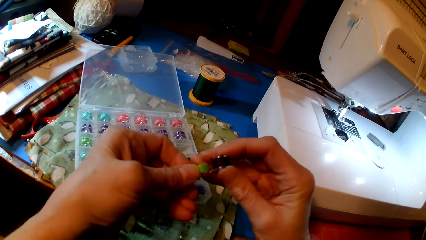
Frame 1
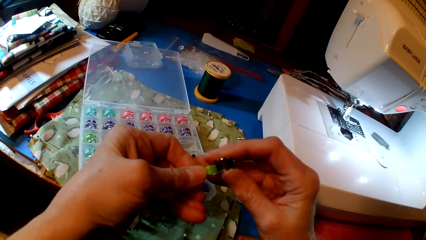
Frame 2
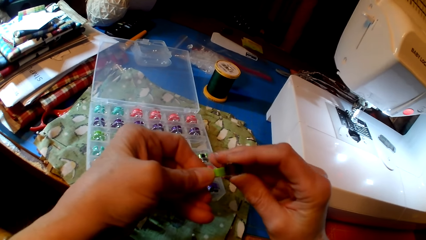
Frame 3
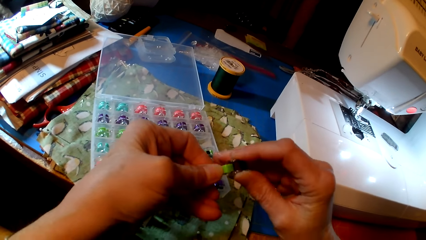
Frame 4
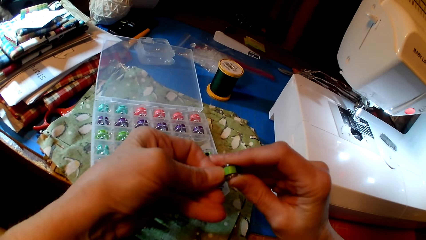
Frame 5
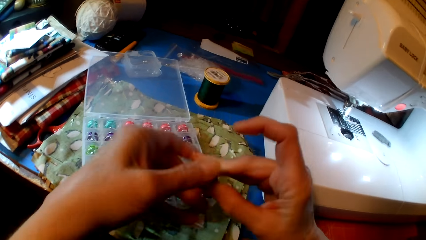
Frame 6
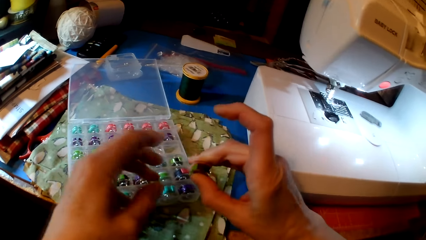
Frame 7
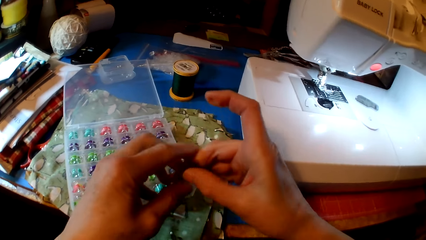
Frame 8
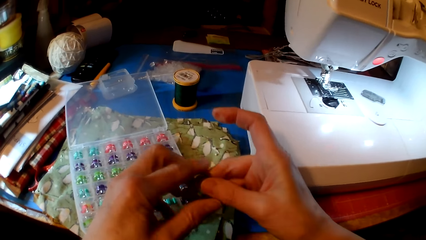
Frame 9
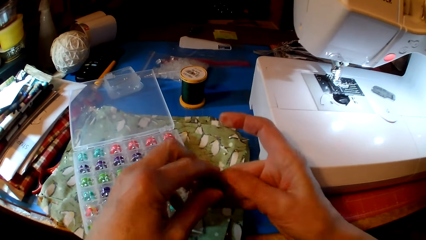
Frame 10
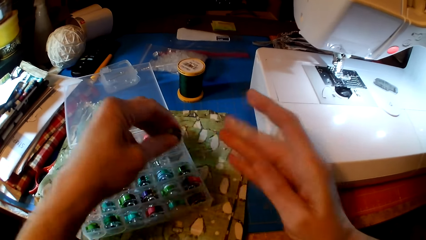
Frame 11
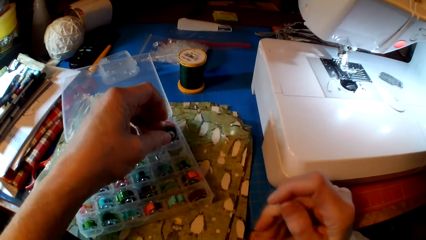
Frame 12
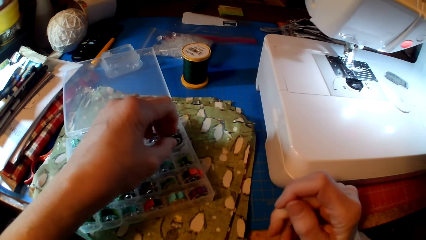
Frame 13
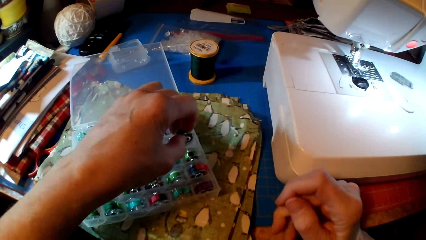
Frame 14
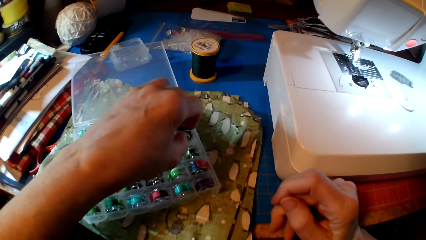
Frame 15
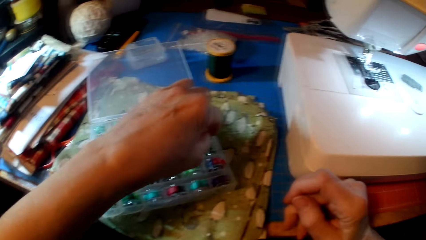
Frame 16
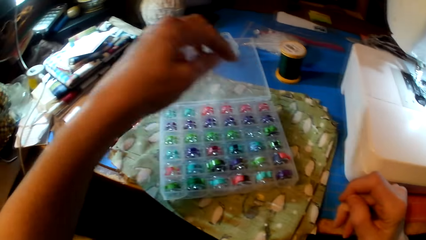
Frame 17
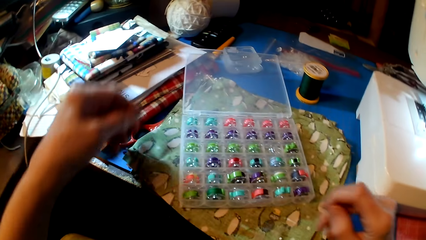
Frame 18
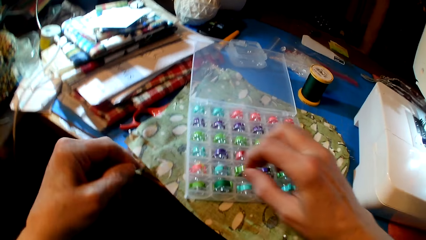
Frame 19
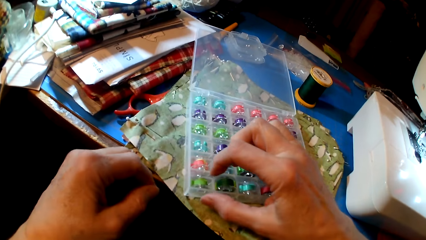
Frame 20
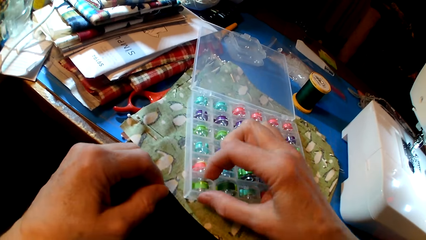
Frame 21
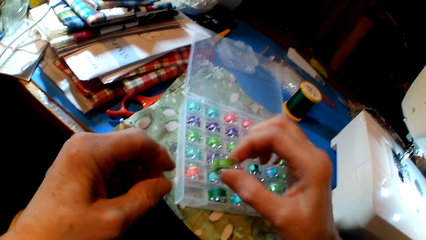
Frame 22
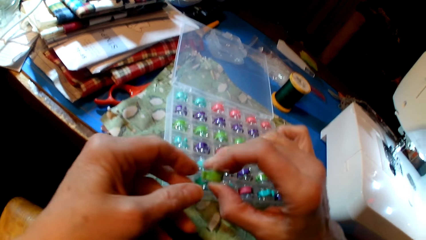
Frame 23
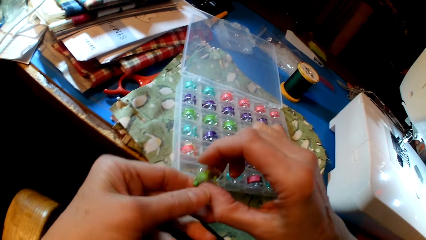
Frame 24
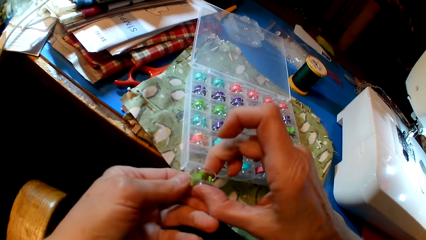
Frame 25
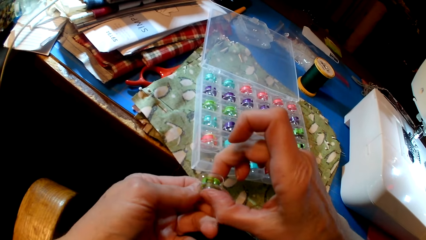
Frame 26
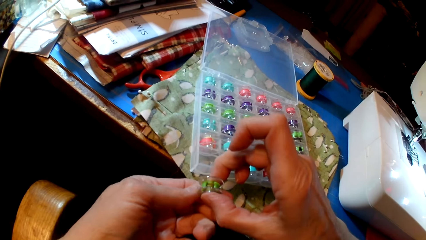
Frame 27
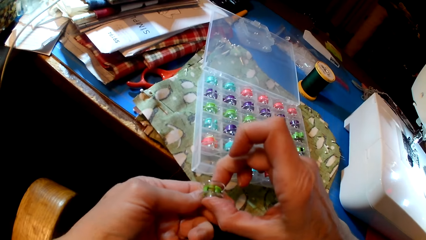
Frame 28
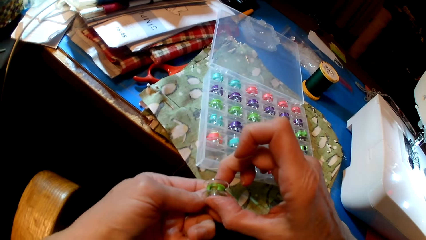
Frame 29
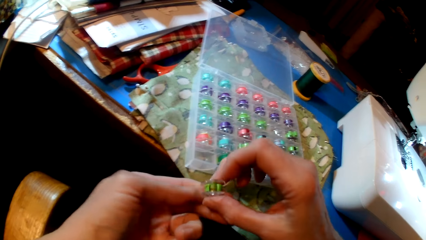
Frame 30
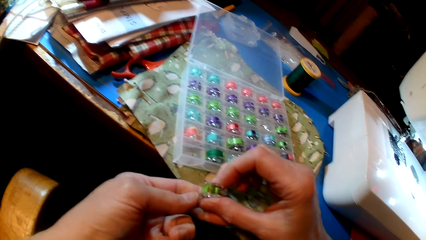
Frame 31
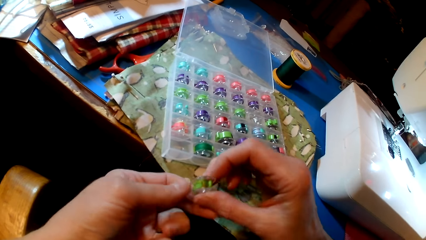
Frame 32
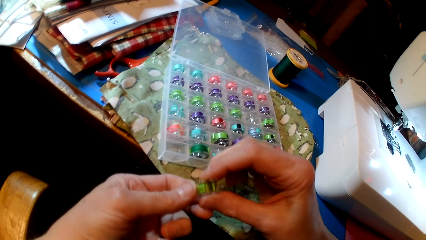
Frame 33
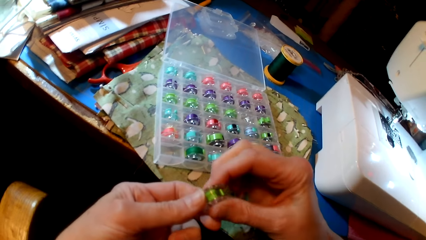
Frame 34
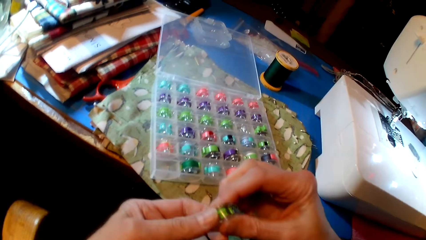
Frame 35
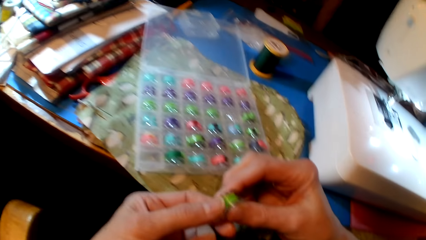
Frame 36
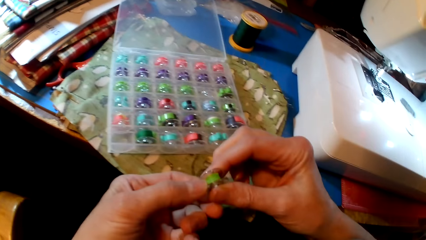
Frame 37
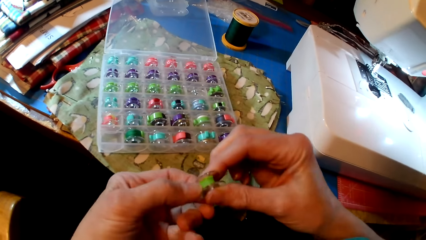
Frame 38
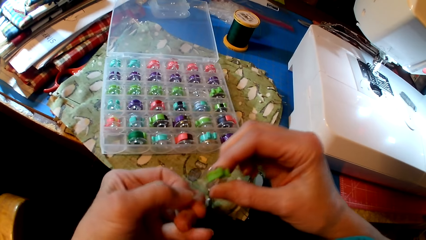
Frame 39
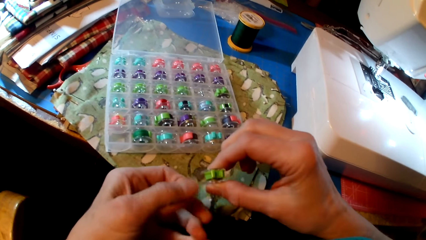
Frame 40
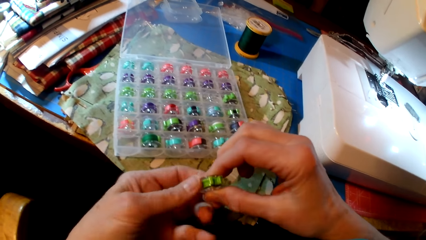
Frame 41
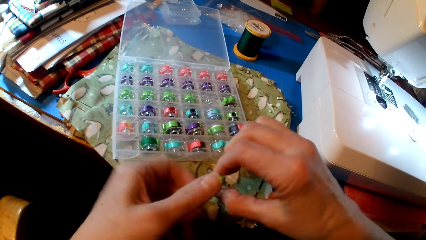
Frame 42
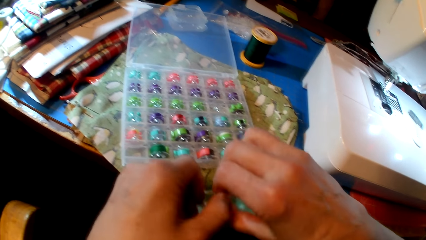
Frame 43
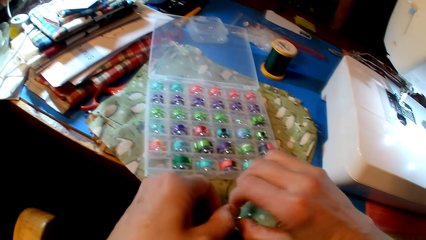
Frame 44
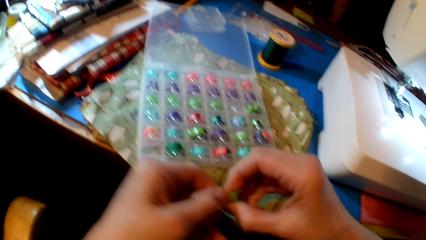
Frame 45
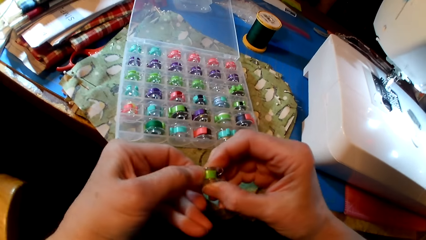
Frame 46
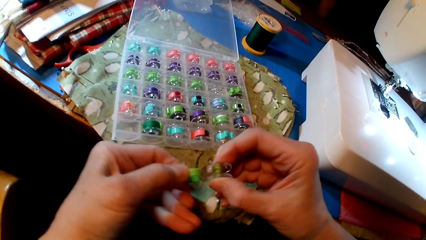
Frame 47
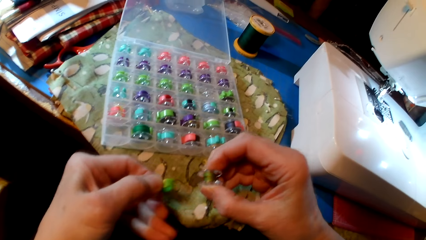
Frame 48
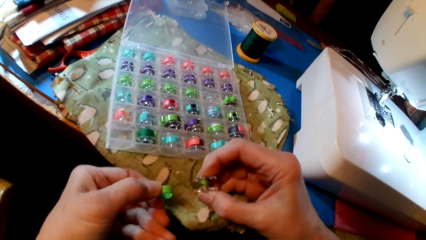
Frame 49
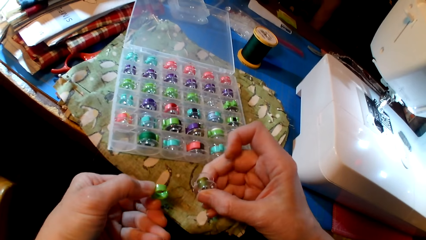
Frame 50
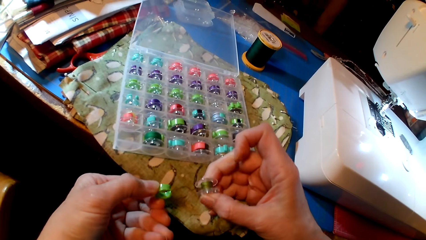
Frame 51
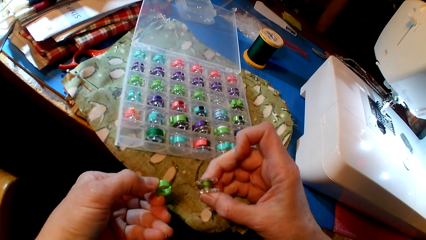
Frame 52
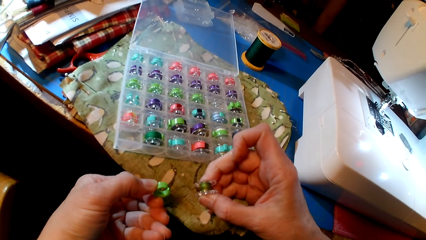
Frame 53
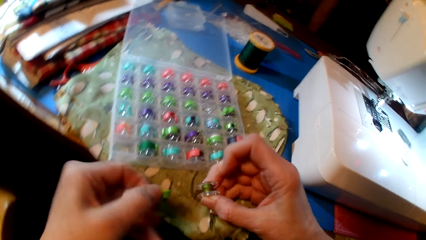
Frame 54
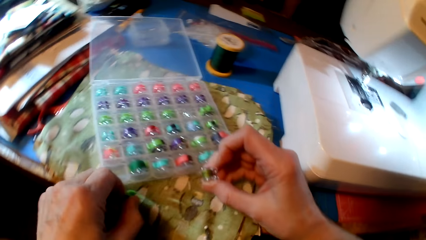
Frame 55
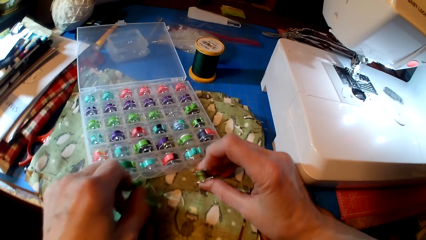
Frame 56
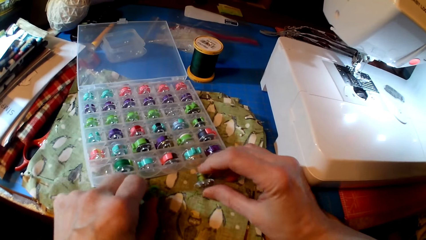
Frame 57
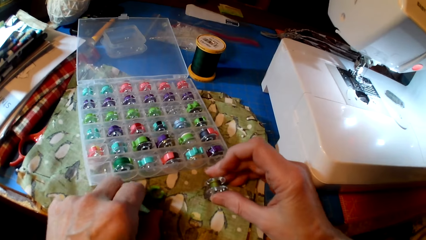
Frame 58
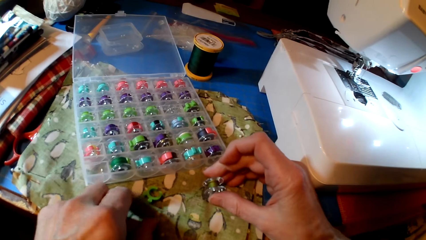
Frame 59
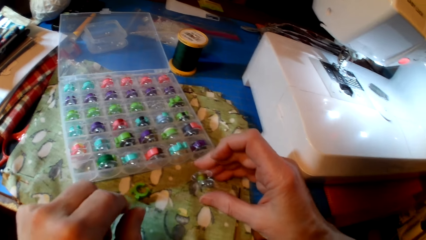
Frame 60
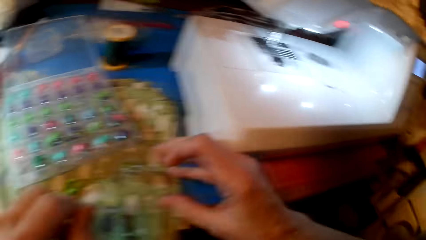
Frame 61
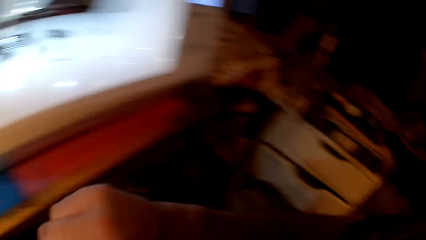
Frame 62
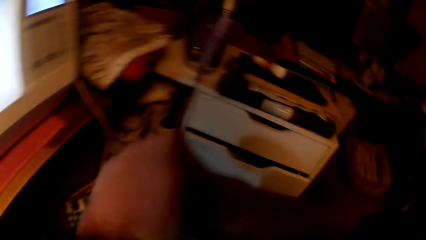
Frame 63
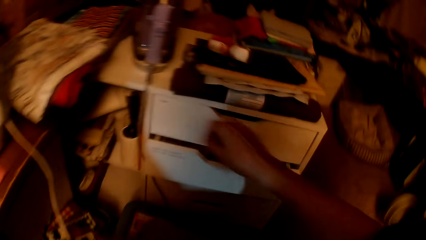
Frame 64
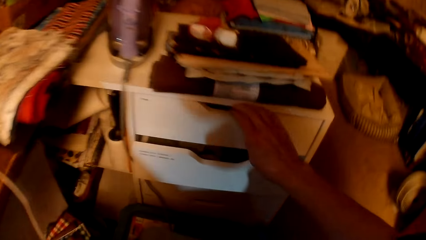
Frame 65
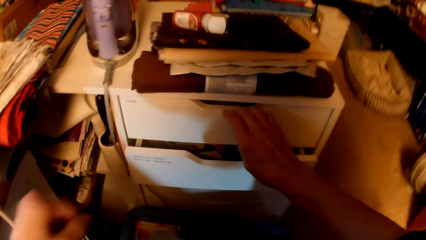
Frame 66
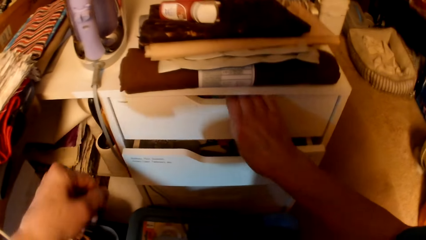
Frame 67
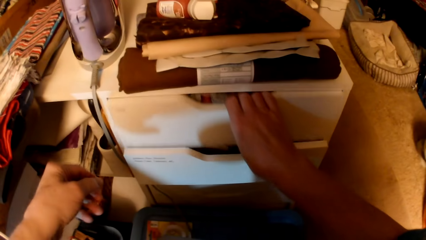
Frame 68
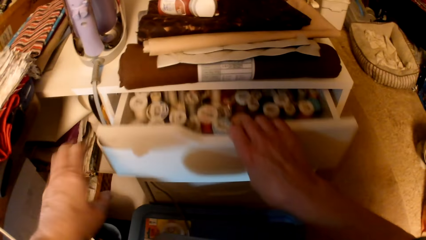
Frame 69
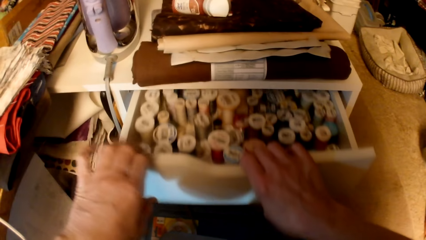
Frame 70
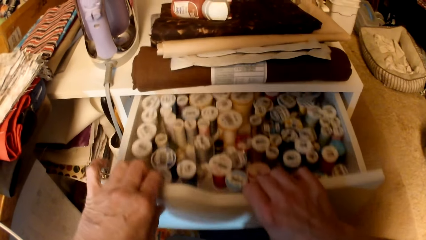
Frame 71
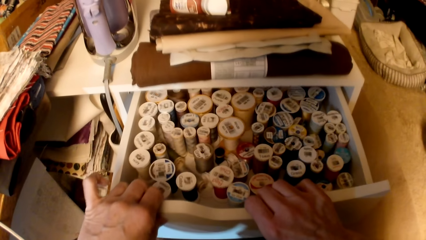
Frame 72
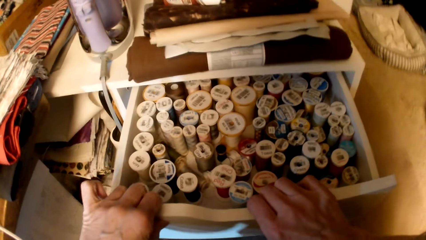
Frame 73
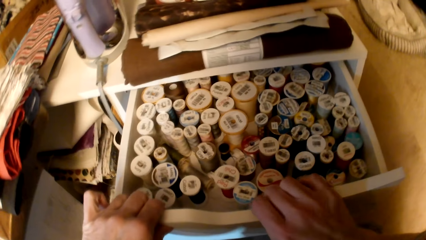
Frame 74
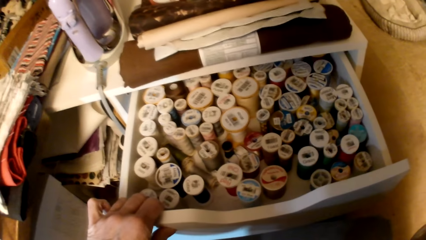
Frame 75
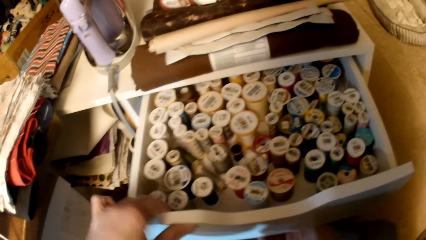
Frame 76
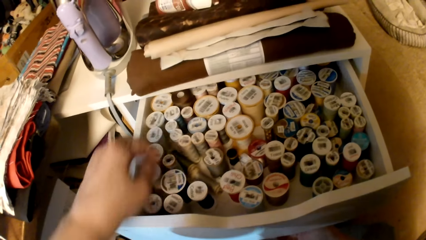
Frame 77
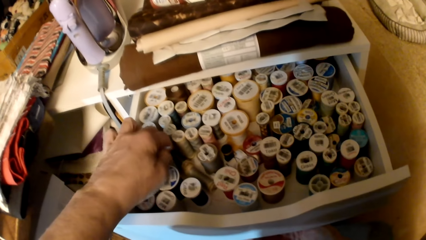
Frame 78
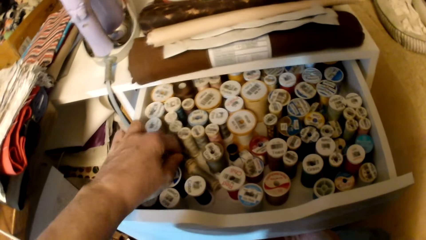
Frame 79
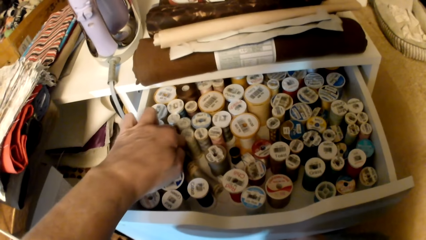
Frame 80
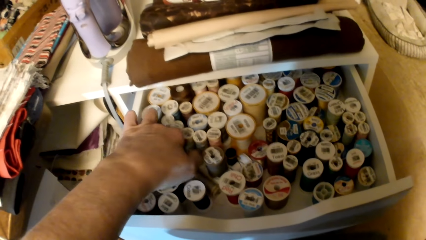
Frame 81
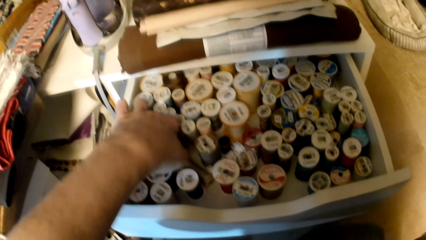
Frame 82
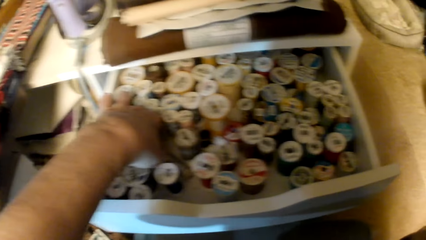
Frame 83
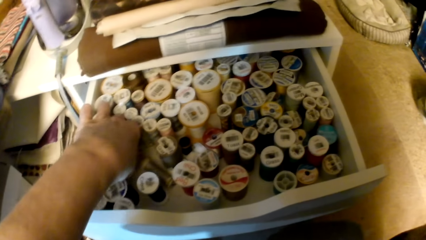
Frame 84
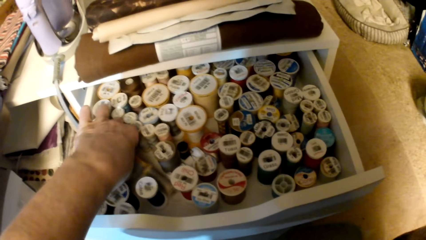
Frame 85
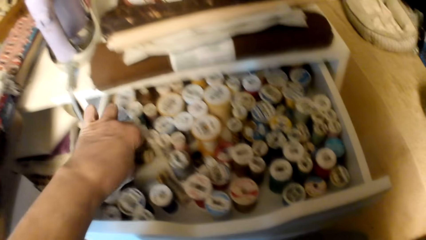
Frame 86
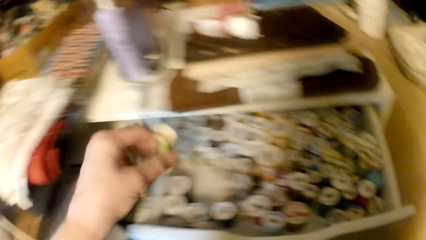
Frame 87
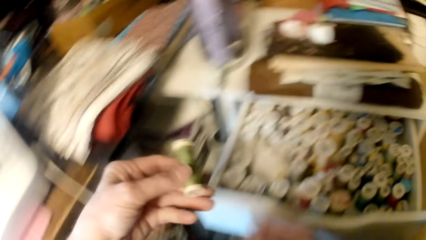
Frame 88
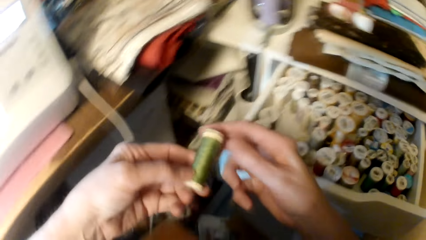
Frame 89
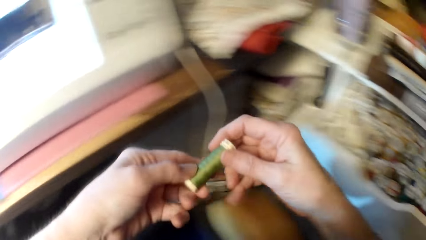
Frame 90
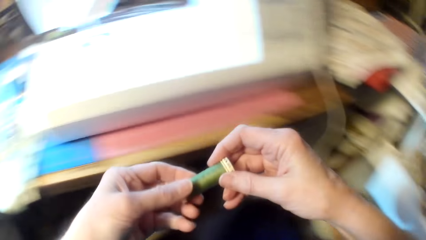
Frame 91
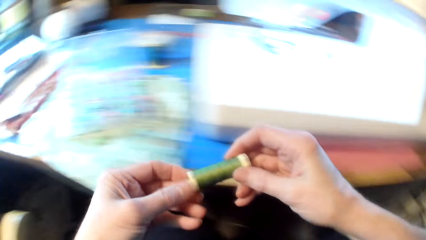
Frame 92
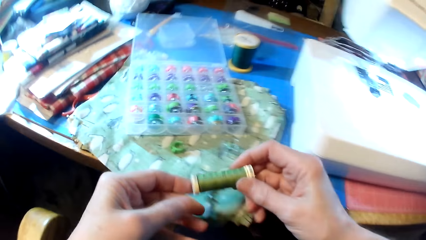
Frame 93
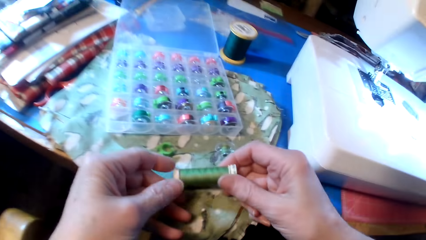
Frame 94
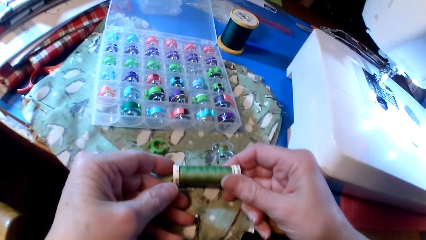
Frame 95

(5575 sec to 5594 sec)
The camera wearer puts a bobbin in a box. They put the hand pole cover plate in the container. They pick up a bobbin. They pick up hand pole cover plates from the container. They hold the hand pole cover plate. They open the hand pole cover plate. They look at the hand pole cover plate. They open a drawer. They pick up a thread.
